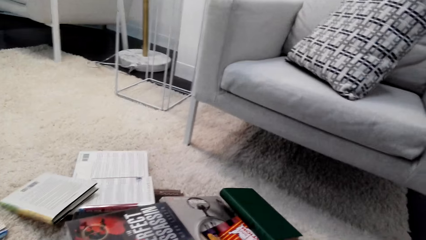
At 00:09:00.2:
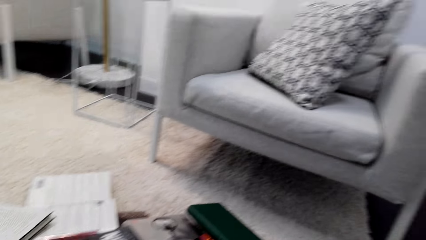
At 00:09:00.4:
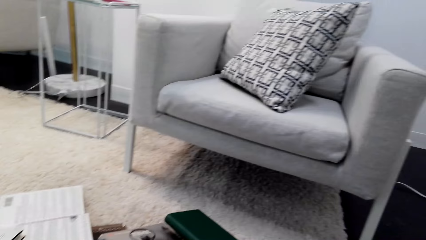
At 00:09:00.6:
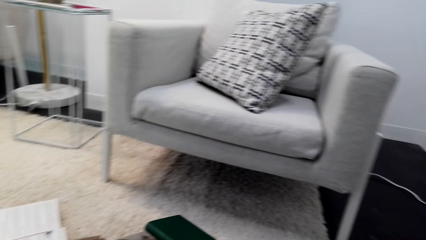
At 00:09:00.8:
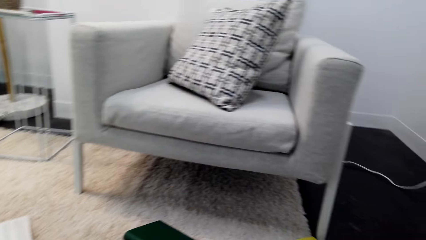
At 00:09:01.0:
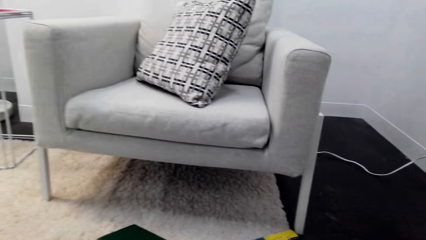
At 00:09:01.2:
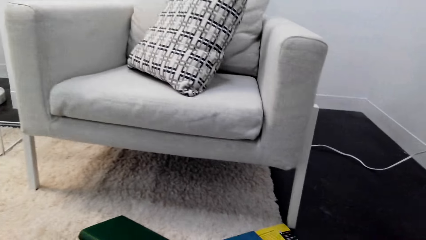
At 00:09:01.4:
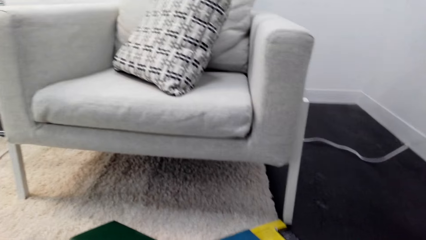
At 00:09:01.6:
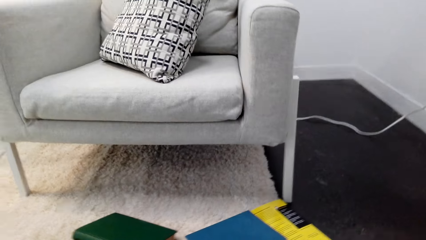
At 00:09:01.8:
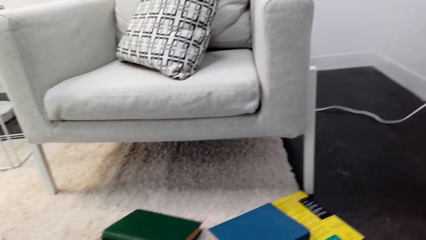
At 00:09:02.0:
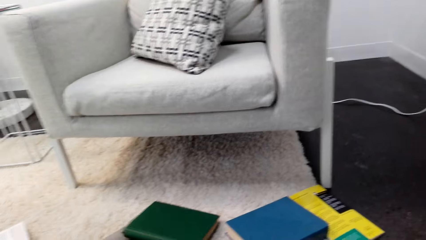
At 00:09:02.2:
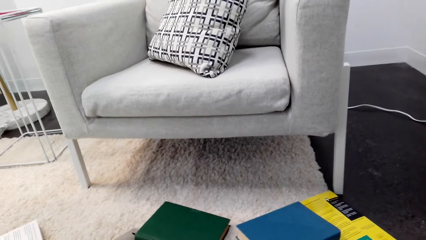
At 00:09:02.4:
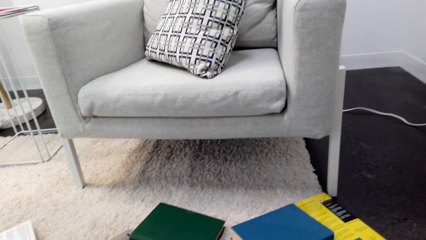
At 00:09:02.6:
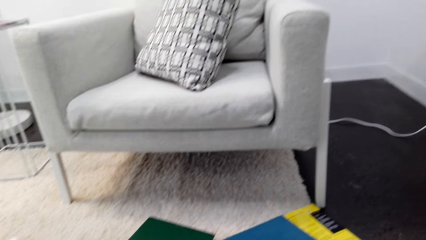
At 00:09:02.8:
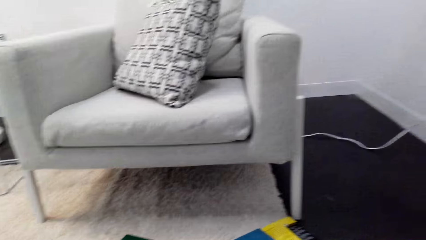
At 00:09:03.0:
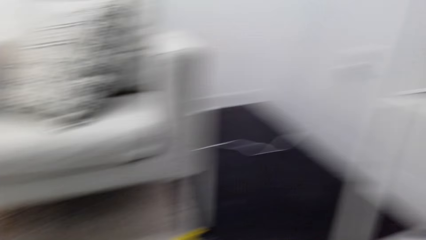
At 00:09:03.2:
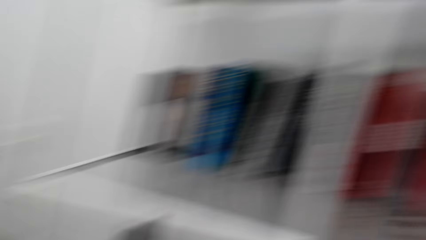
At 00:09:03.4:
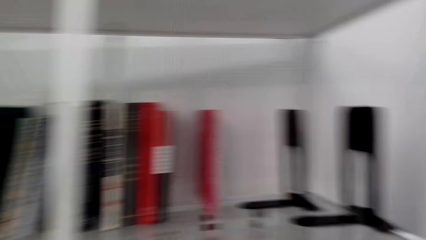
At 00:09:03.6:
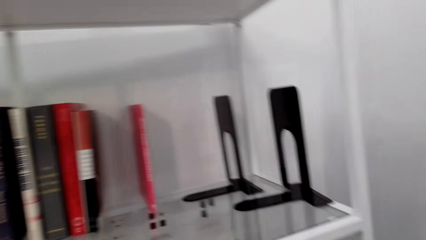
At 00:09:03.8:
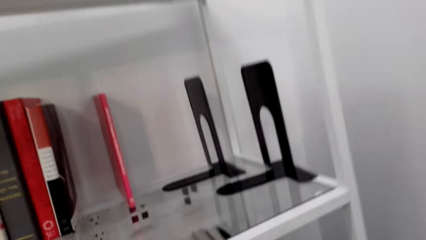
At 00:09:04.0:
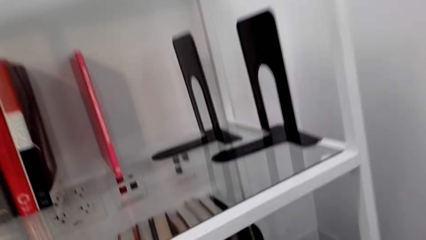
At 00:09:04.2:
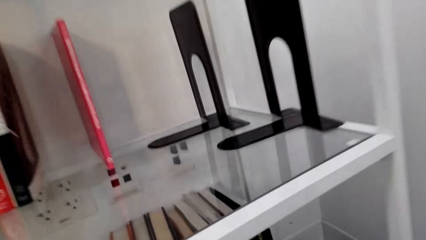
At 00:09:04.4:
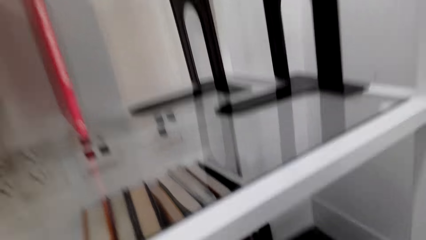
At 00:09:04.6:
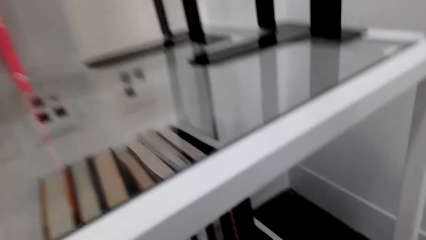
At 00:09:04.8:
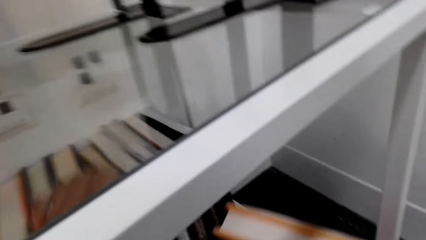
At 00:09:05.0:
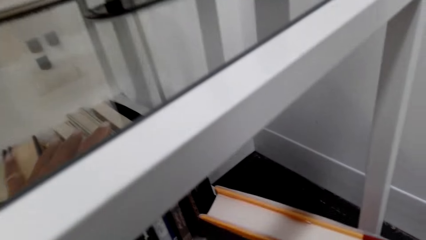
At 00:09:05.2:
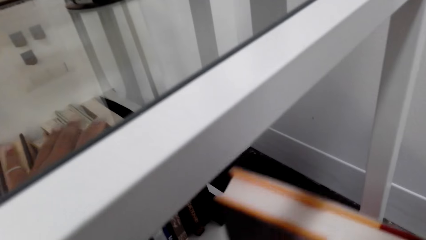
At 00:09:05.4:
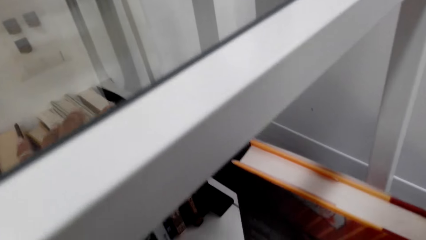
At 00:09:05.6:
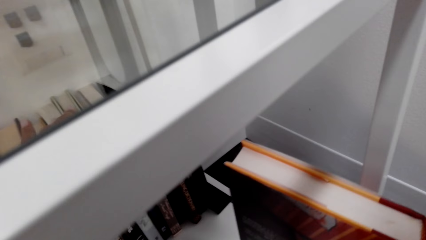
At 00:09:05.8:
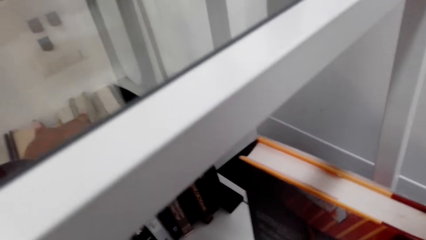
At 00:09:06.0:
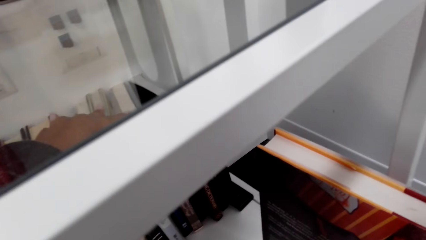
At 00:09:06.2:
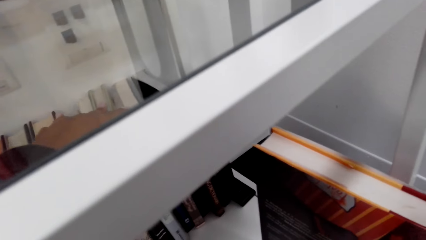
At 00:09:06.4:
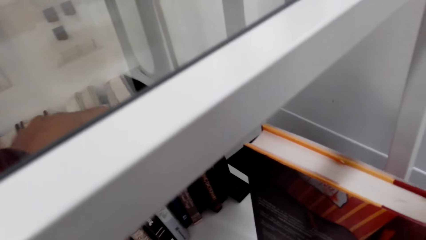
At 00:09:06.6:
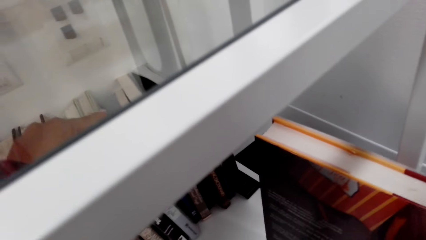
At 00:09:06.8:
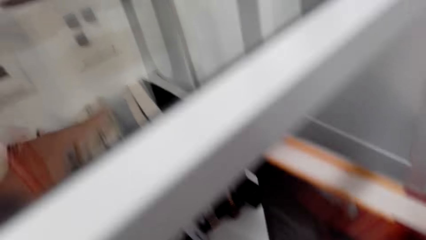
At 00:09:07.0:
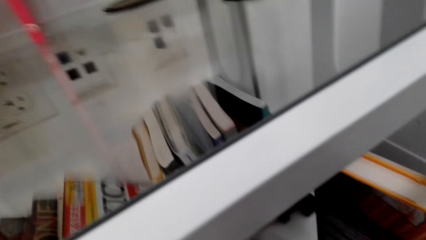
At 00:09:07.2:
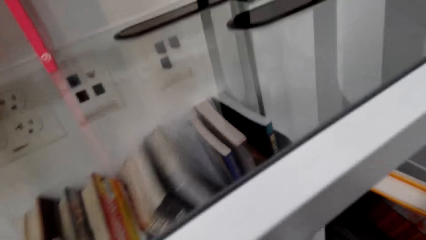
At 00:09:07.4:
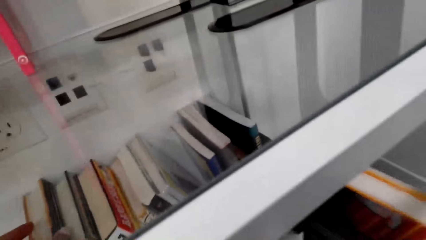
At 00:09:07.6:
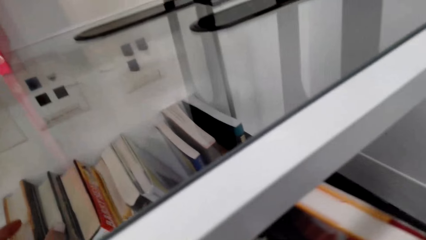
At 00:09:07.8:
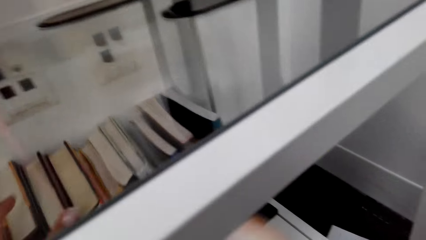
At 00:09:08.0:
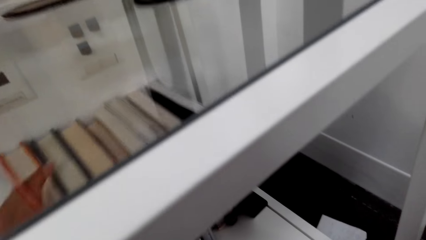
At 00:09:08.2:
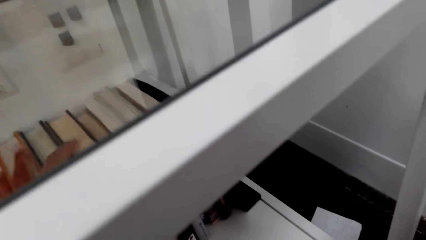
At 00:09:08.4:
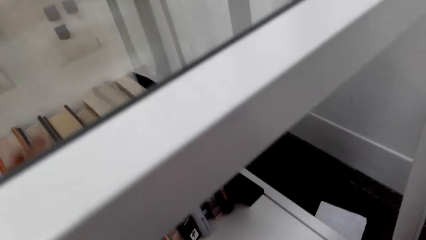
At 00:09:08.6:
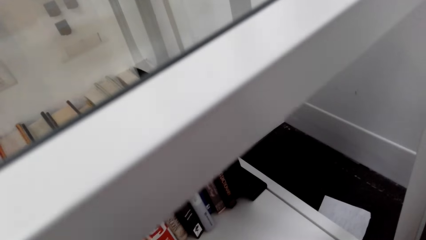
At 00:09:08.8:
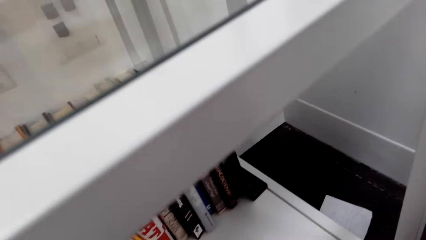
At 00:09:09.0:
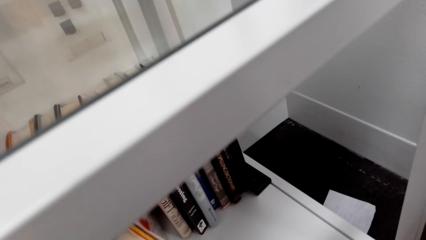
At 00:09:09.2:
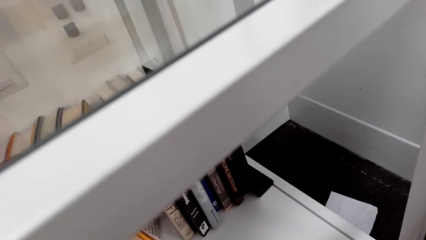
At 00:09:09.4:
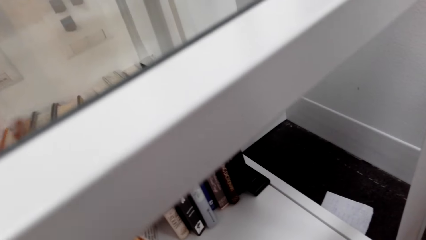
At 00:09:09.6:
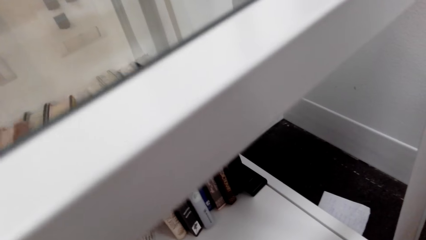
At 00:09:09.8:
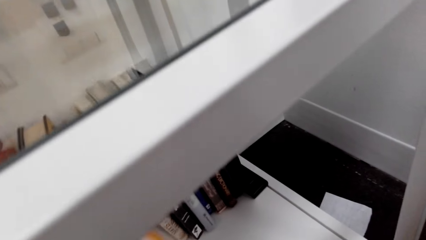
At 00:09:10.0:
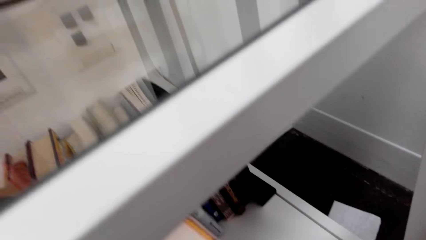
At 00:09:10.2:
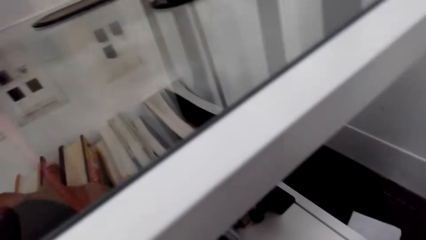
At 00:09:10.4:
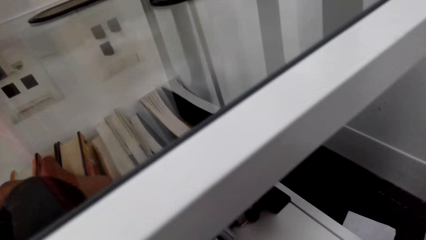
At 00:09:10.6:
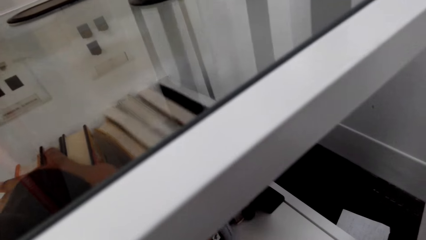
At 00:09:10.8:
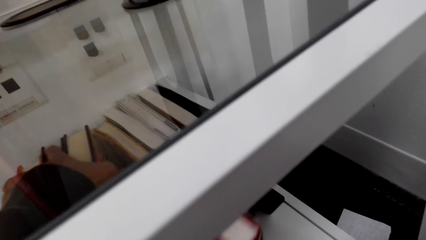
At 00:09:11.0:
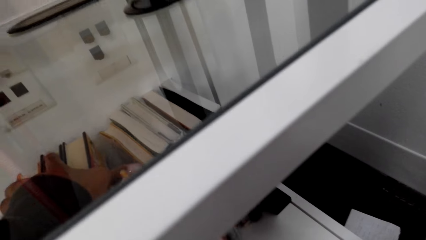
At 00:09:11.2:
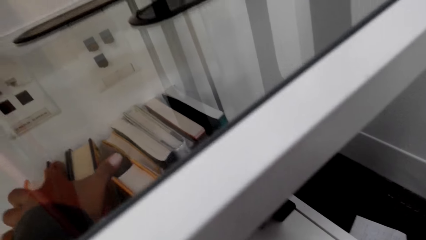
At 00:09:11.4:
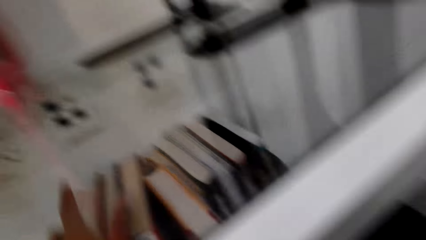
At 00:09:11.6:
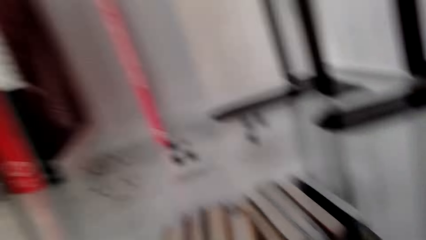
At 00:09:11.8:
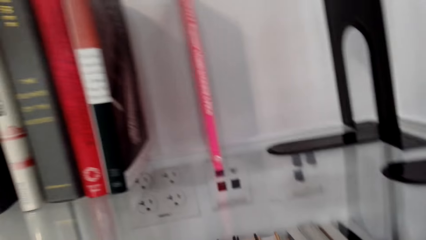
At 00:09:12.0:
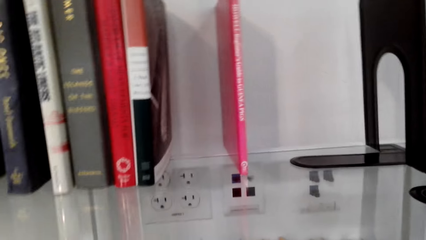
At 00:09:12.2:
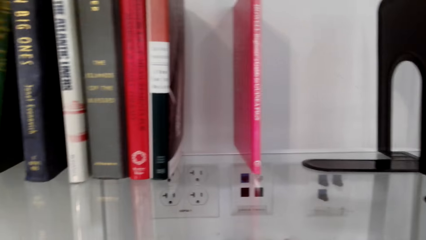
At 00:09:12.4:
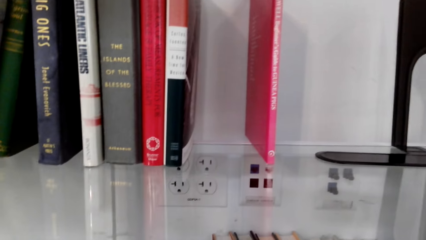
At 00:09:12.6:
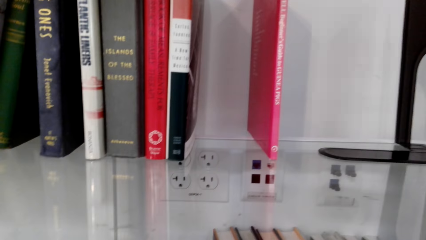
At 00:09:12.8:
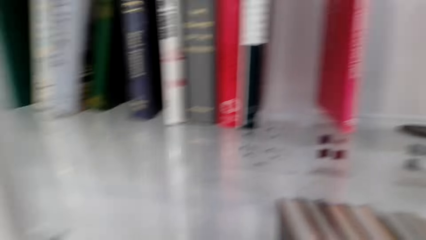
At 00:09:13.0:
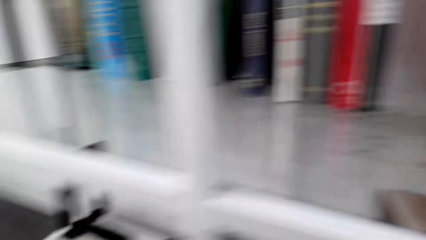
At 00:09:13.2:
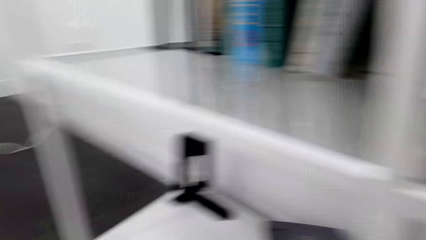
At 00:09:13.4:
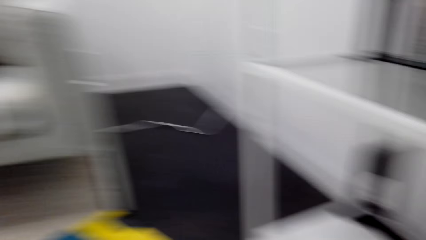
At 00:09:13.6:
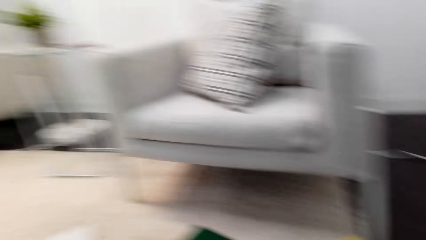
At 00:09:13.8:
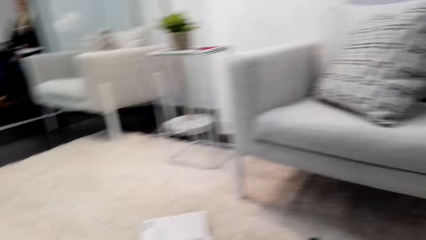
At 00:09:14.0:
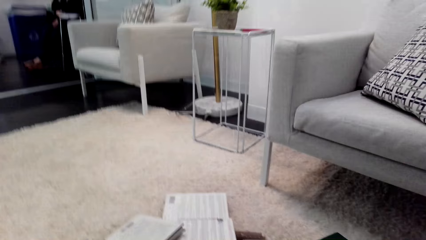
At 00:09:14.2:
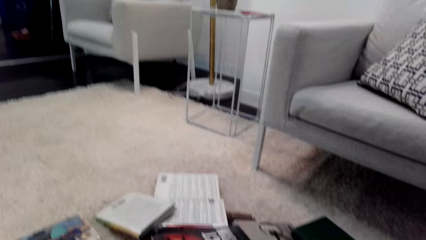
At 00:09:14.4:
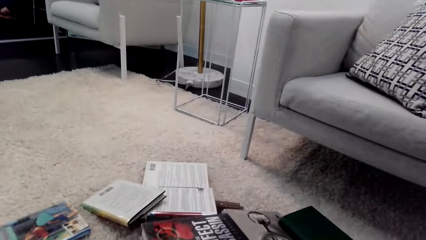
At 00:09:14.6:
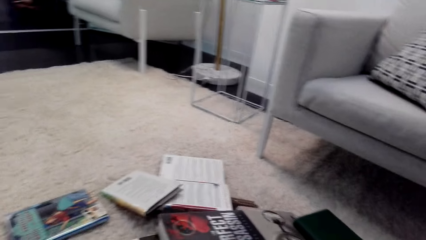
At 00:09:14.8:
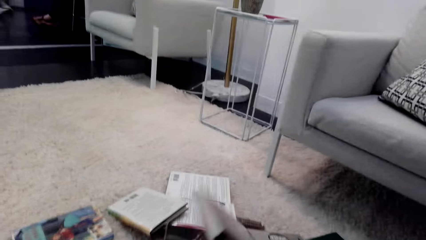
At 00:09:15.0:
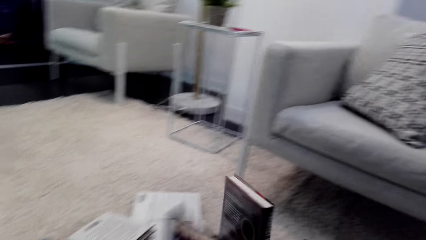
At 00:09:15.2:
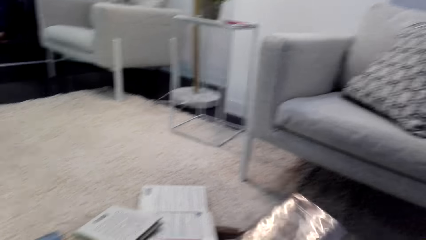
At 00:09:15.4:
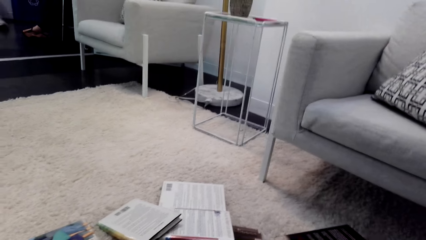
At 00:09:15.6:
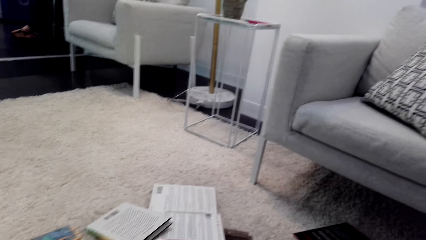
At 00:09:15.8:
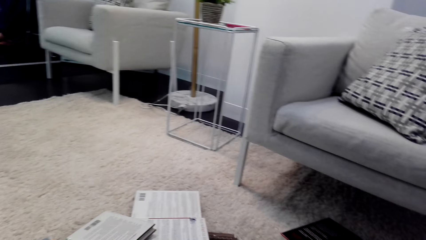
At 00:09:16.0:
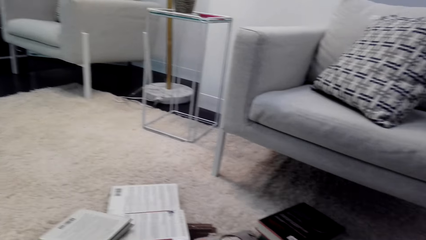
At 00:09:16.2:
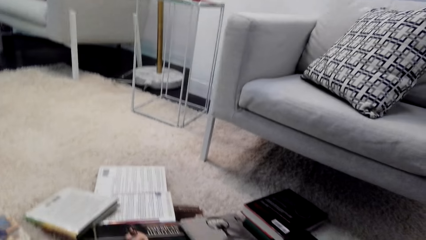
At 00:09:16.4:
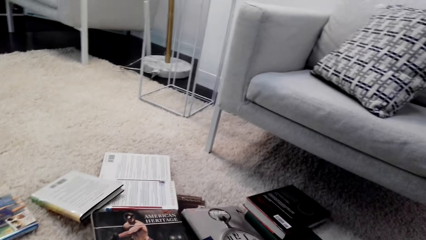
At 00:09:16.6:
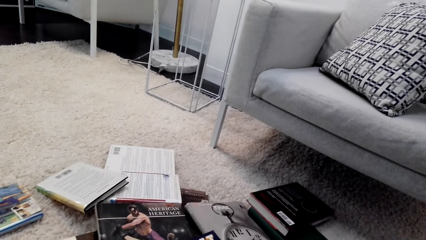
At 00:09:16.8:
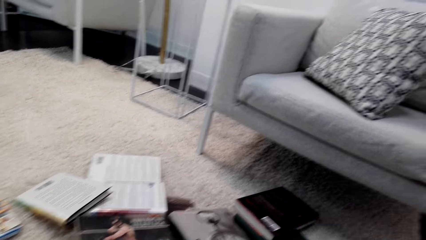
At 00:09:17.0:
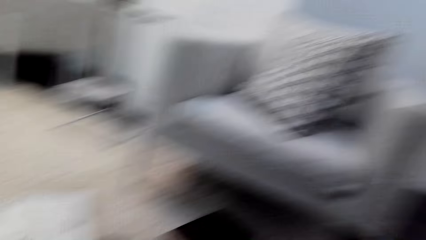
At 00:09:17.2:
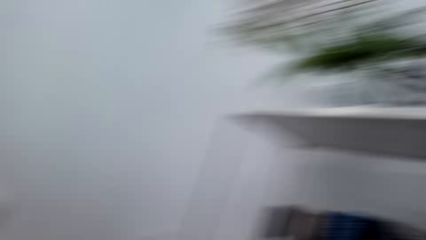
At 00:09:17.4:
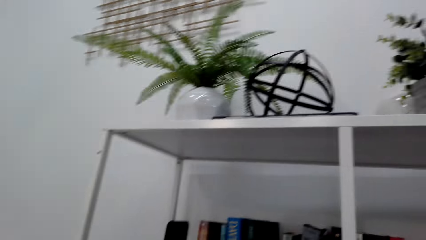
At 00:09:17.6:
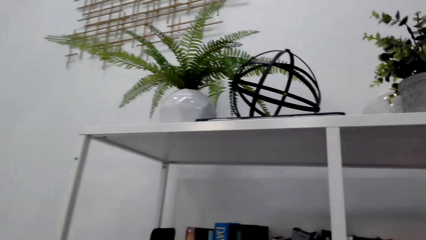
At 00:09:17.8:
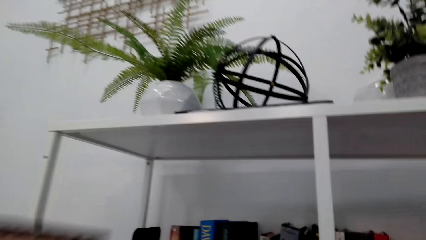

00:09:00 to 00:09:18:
The camera wearer looks around. They look at the shelf. They place the book on the shelf. They adjust the books. They turn around. They pick the book from the floor. They pick the book from the floor again.
